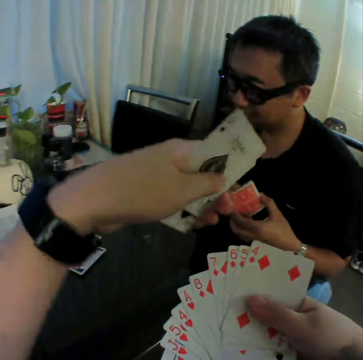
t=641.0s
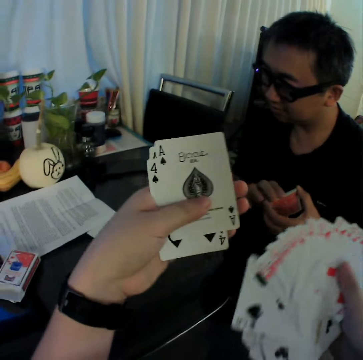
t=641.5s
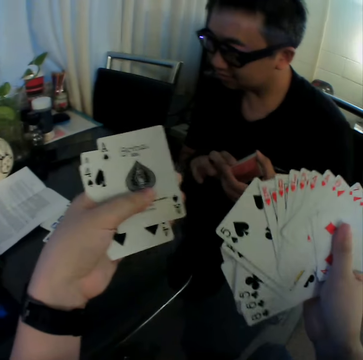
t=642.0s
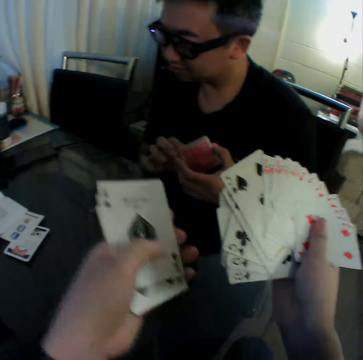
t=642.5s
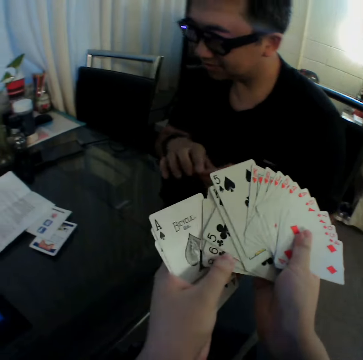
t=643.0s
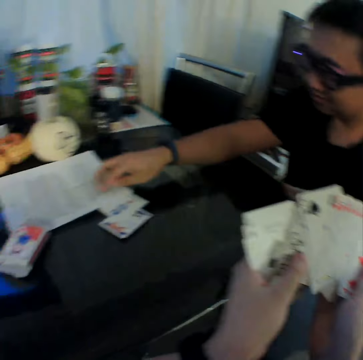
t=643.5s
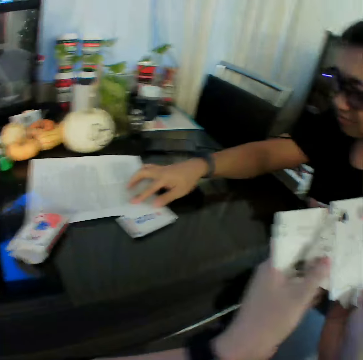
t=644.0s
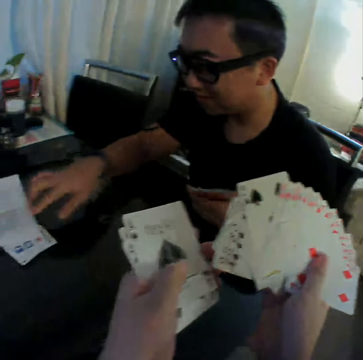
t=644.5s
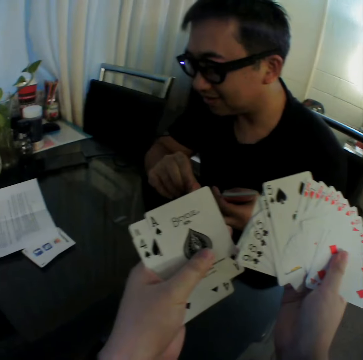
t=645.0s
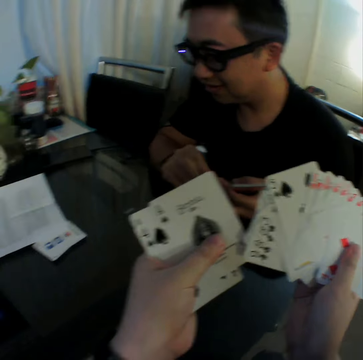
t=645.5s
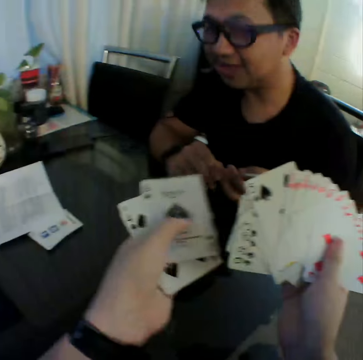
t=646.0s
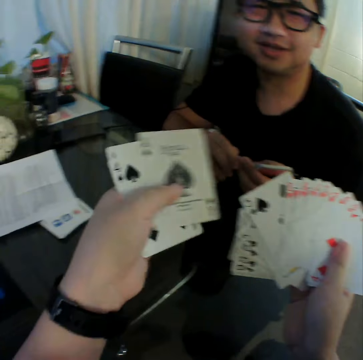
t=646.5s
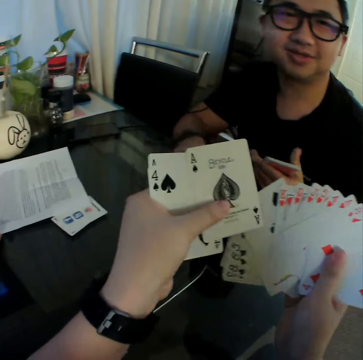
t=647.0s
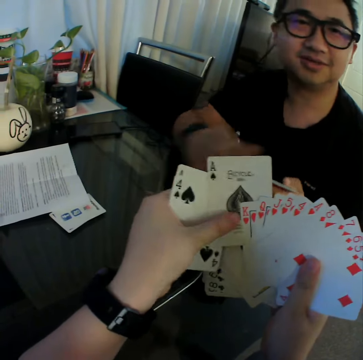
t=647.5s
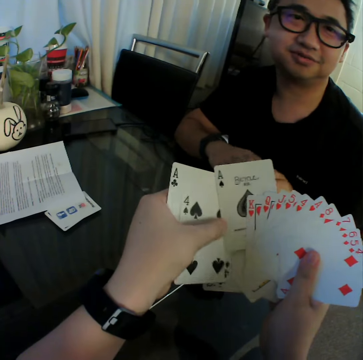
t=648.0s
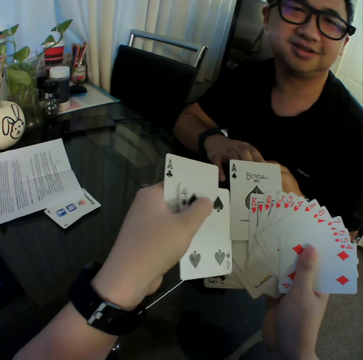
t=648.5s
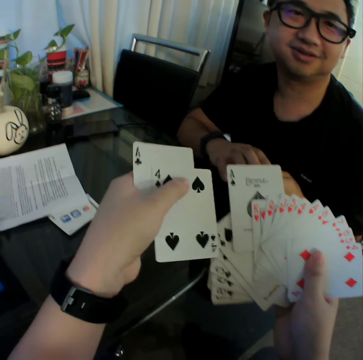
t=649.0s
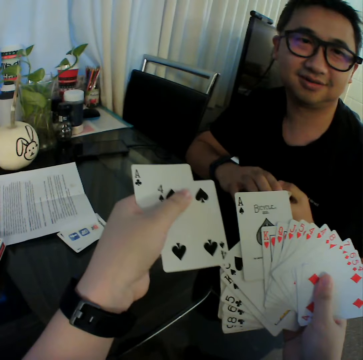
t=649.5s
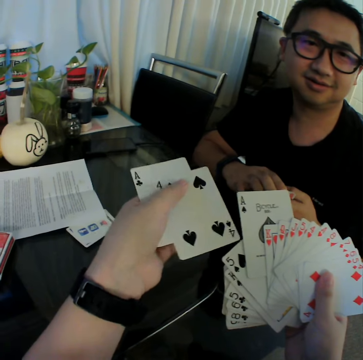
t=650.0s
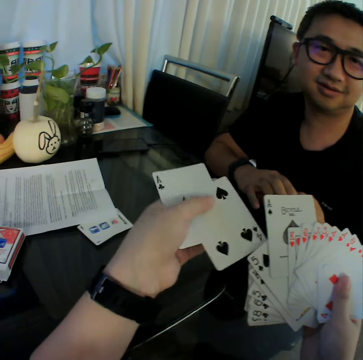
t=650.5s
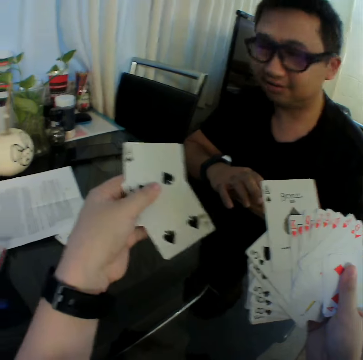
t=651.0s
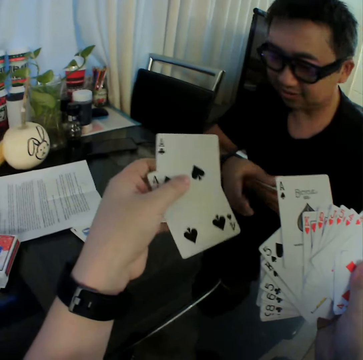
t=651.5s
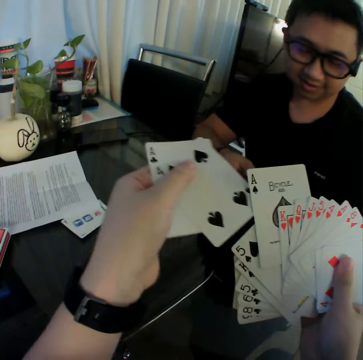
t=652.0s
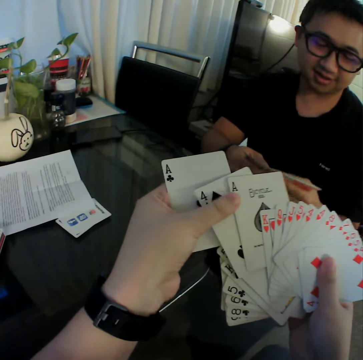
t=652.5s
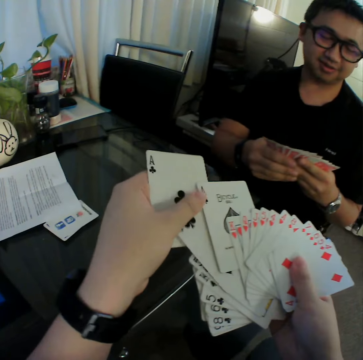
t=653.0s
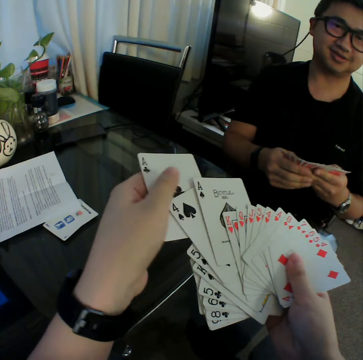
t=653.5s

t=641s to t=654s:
The camera wearer lifts the left hand. They look at the playing cards. They move the playing cards on the left hand. They move both hands. They hold the playing cards together. A man adjusts a booklet on the table with his right hand. The camera wearer looks at the table. They move the left hand. They look at the playing cards. They converse with the man. They put the playing cards on the left hand on the right. The man touches a card in his left hand with his right hand. The camera wearer converses with the man. They move the left hand. They converse with the man. They put the playing cards on the left hand on the right. The man spreads out the cards in both hands.

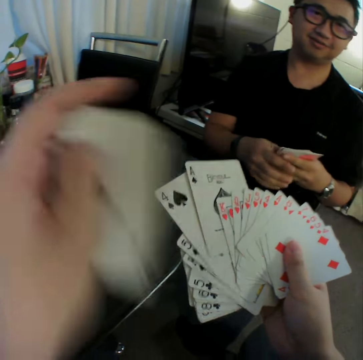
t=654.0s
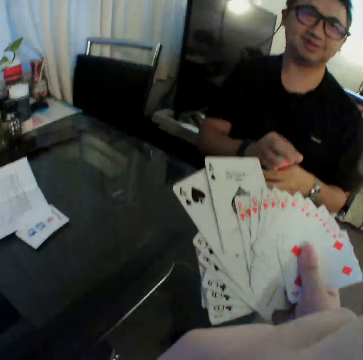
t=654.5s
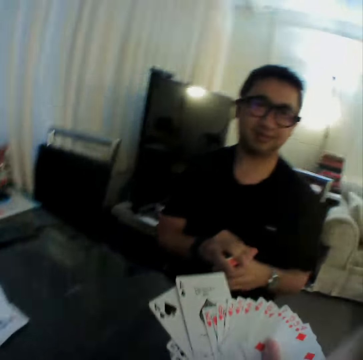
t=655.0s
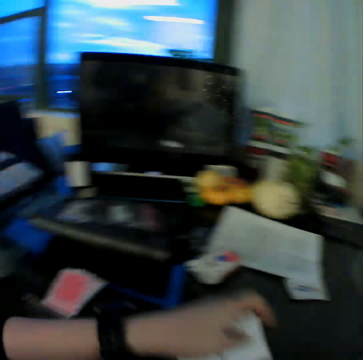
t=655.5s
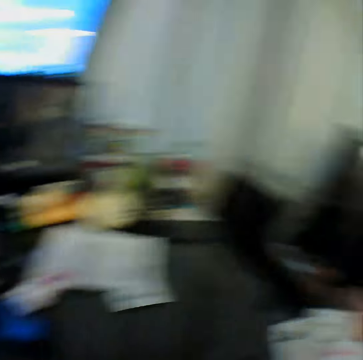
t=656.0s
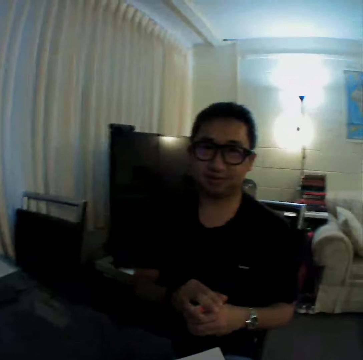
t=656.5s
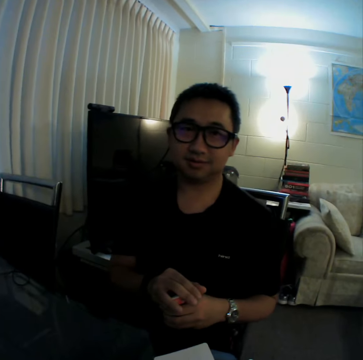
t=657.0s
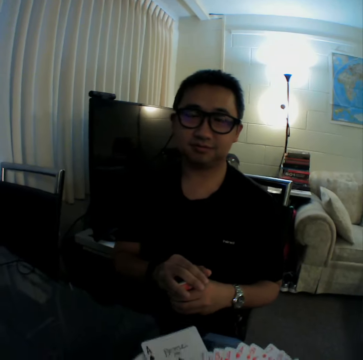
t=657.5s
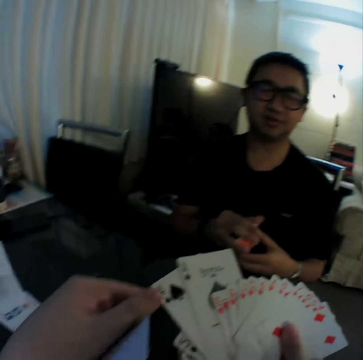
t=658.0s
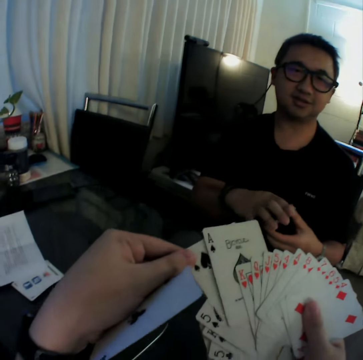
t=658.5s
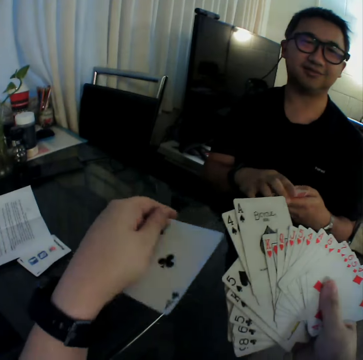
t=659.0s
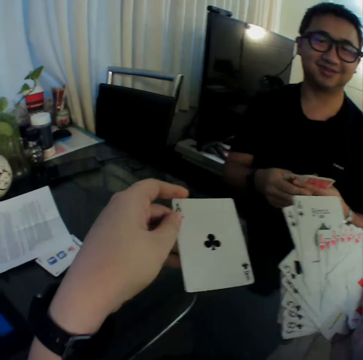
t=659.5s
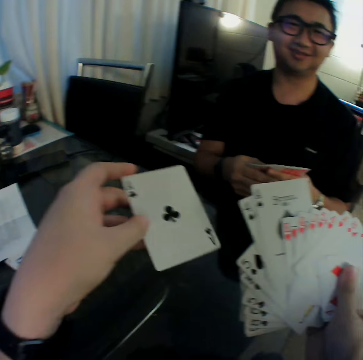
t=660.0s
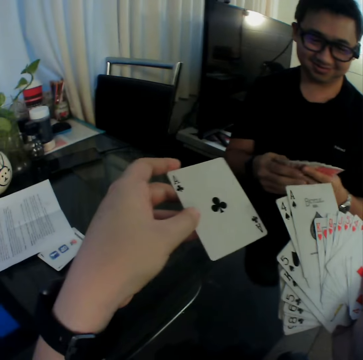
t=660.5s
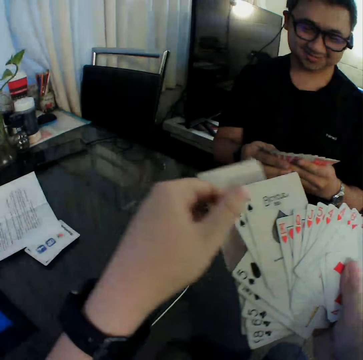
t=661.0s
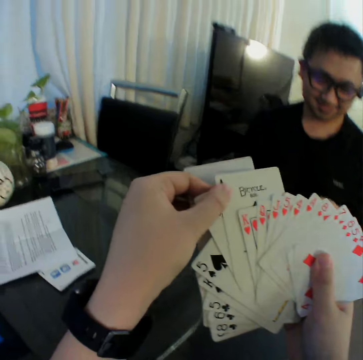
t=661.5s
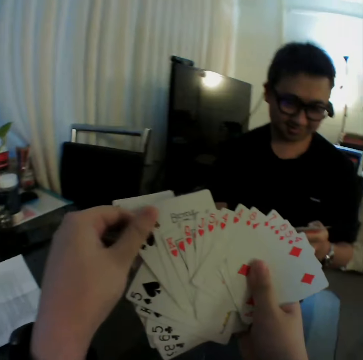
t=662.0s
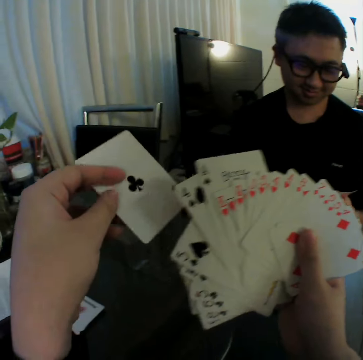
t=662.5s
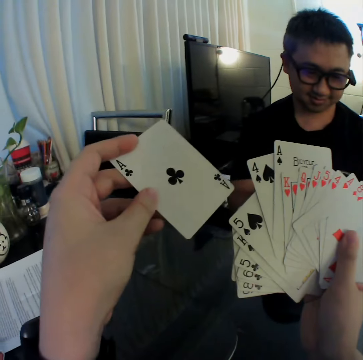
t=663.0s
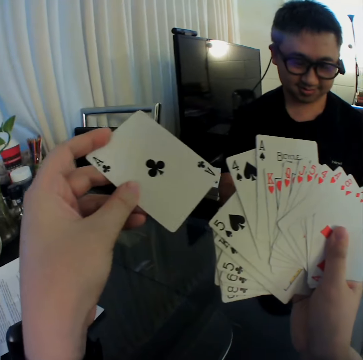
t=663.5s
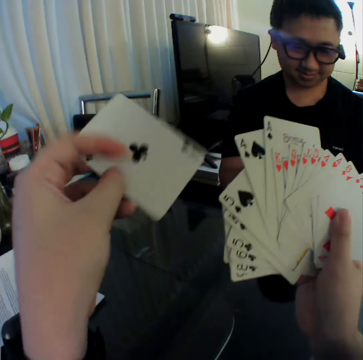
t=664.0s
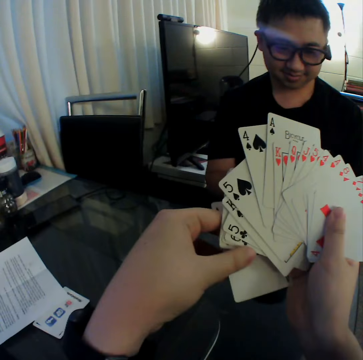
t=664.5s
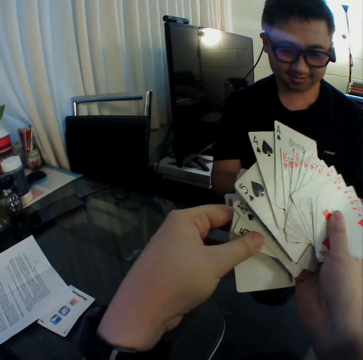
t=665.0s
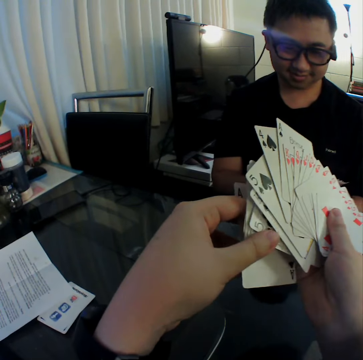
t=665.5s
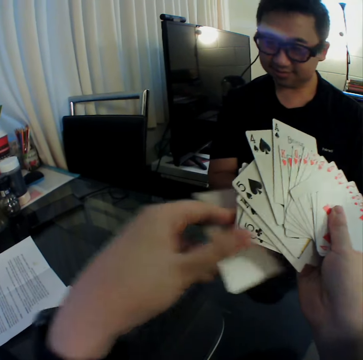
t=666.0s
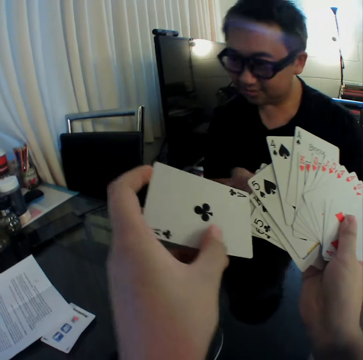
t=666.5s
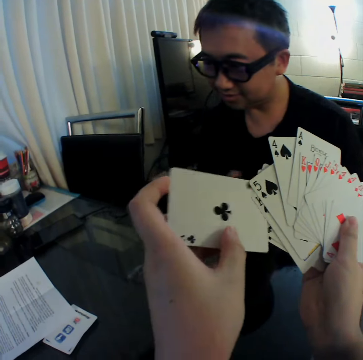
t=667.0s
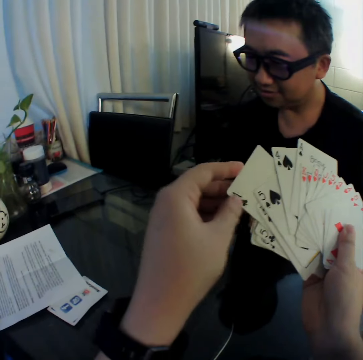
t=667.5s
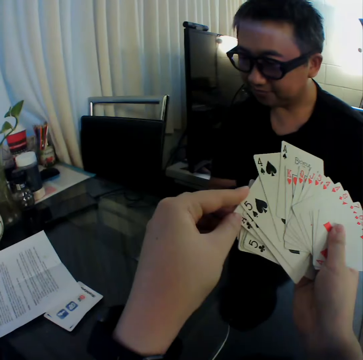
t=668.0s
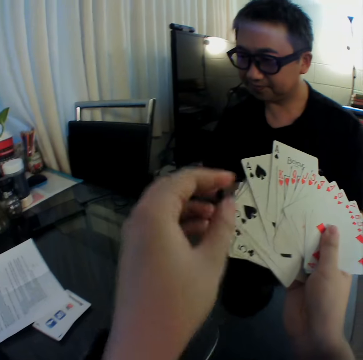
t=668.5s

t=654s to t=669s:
The camera wearer lifts the left hand. A man gathers the cards in both hands. The camera wearer converses with the man. He moves the left hand. He drops a card on the table with his left hand. He converses with the man. He lifts both hands, holds the playing cards and looks at the playing cards. He shuffles the cards in both hands. He puts the playing cards on the left hand on the right. He converses with the man. He holds the playing cards and looks at the playing cards. He moves the left hand and looks at the playing cards. He moves the left hand, holds the playing cards and looks at the playing cards. He lifts the left hand and puts the playing cards on the left hand on the right.

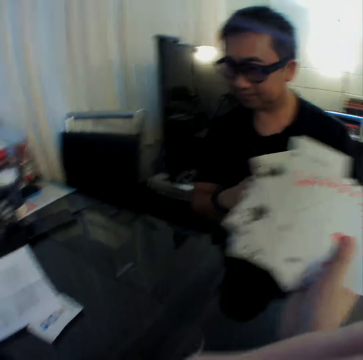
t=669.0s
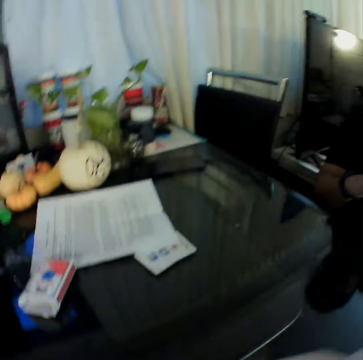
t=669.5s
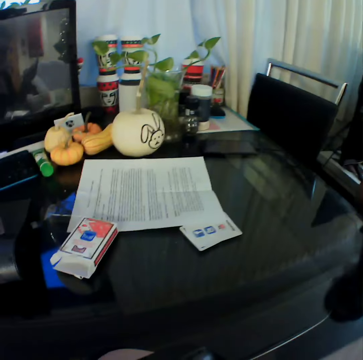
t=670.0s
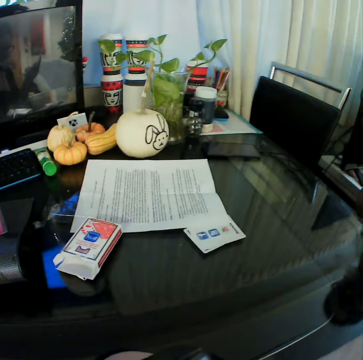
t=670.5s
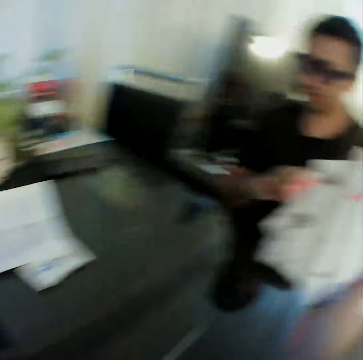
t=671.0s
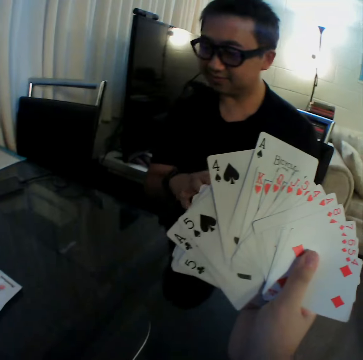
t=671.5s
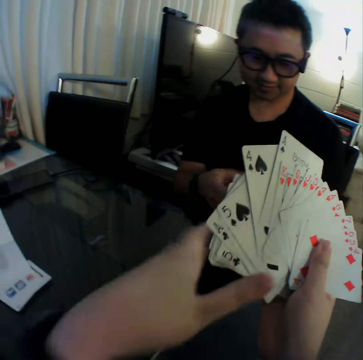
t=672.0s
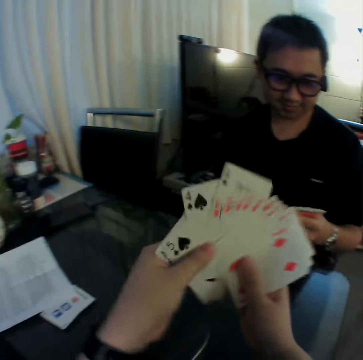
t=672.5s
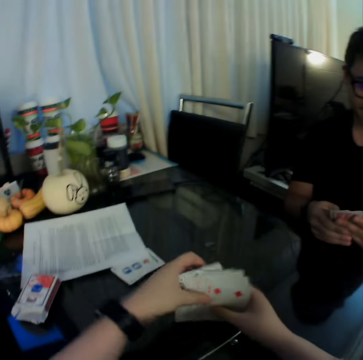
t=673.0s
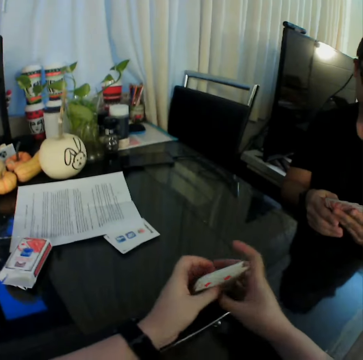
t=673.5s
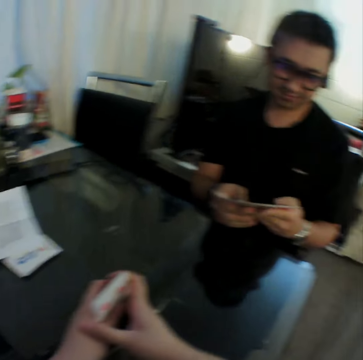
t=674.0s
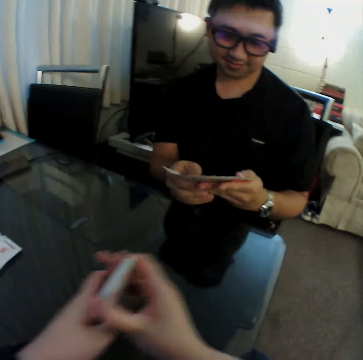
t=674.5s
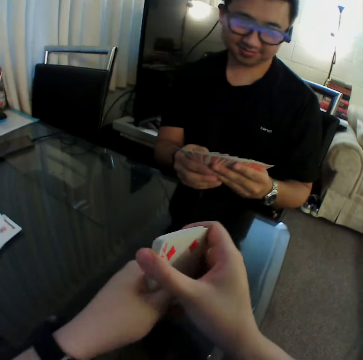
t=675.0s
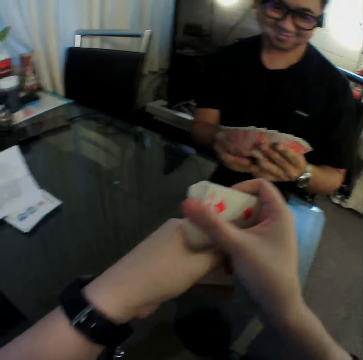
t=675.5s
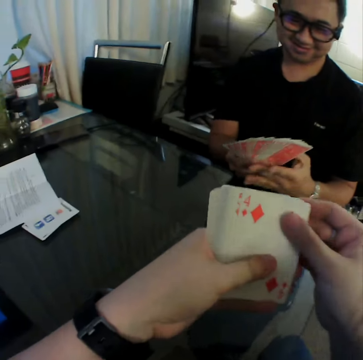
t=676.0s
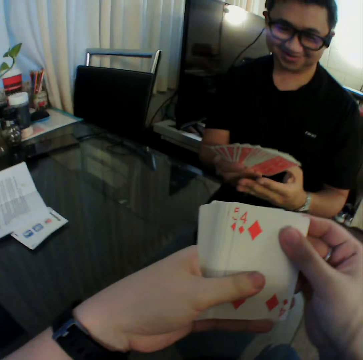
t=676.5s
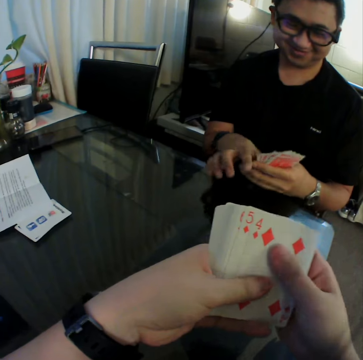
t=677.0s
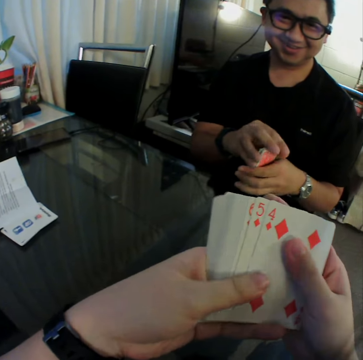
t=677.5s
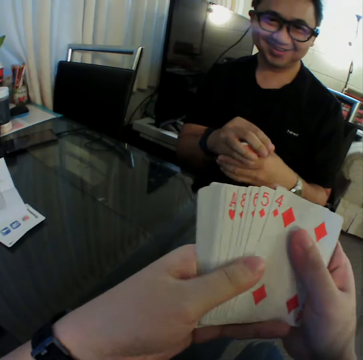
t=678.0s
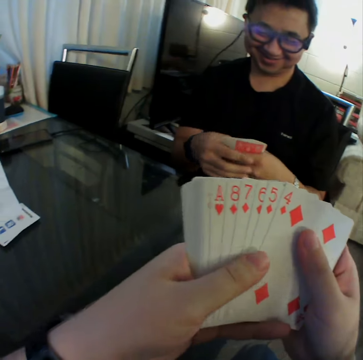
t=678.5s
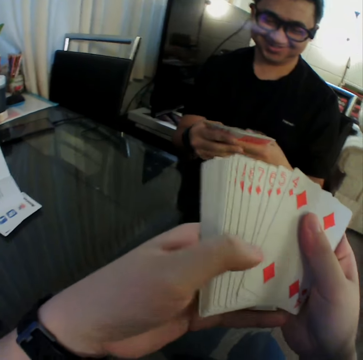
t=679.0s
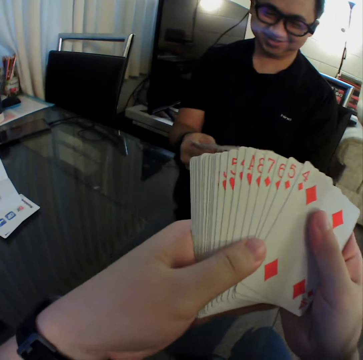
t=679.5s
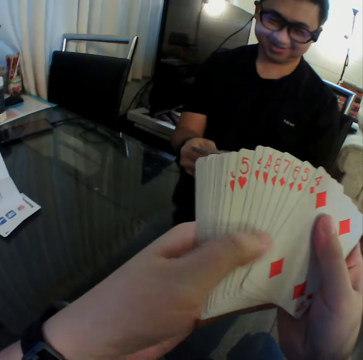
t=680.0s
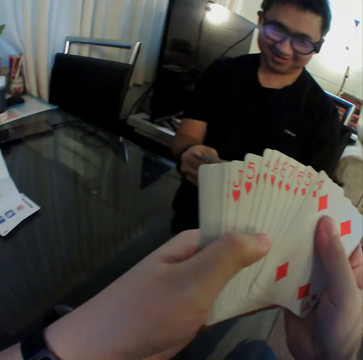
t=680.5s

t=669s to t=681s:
The camera wearer lifts the left hand. They converse with a man. They look at the table. They look at the playing card. They hold the playing cards. They move both hands. The man spreads out the cards in both hands. The camera wearer gathers the cards in both hands. They bang the playing cards on the table. They shake the playing cards on the table. They remove the playing cards from the table. They converse with the man. They lift the playing cards. They spread out the cards in both hands. They look at the playing cards, hold the playing cards and move the playing cards.
